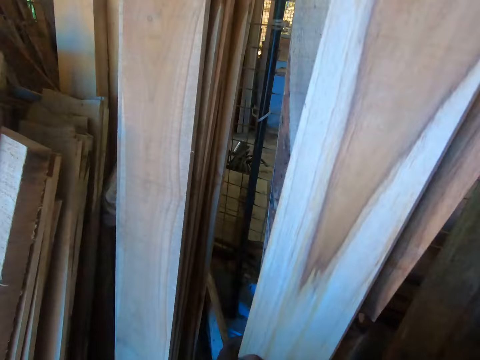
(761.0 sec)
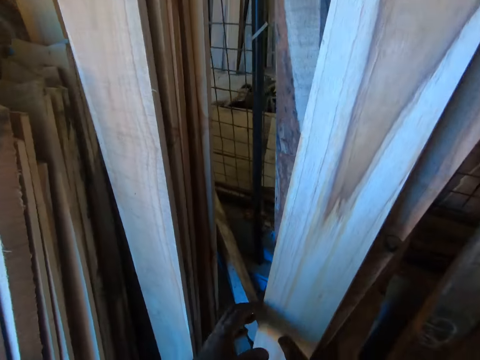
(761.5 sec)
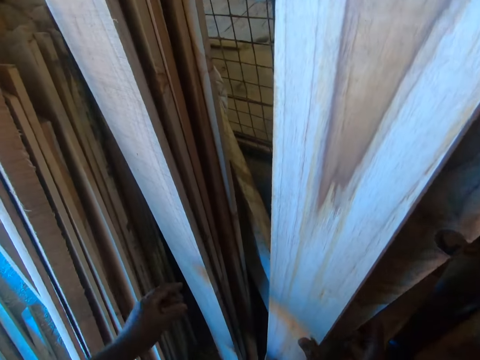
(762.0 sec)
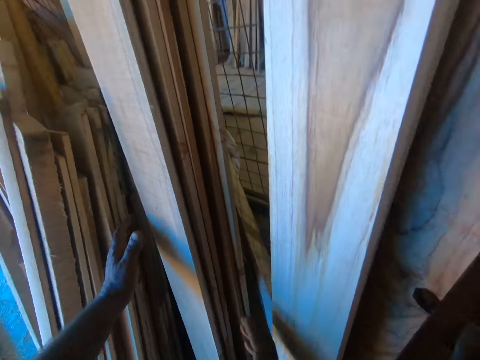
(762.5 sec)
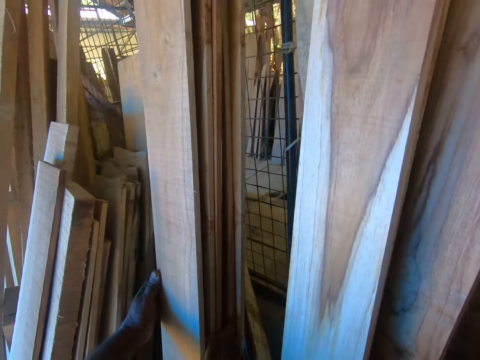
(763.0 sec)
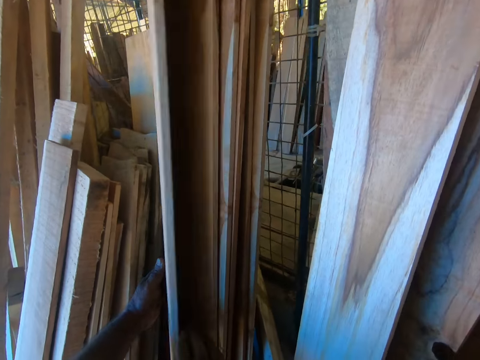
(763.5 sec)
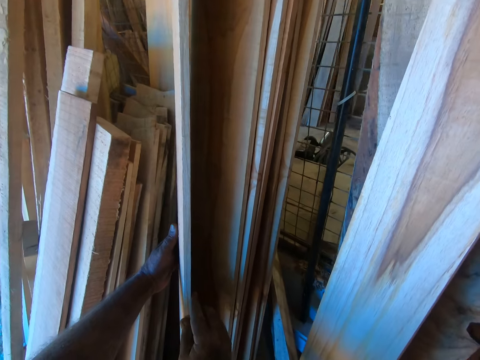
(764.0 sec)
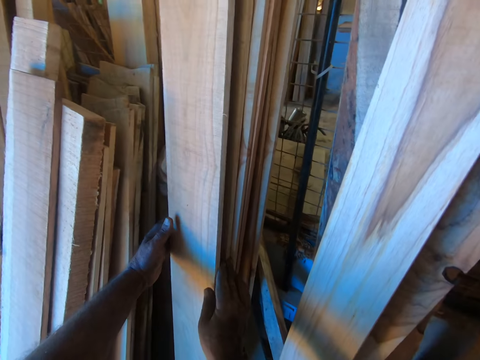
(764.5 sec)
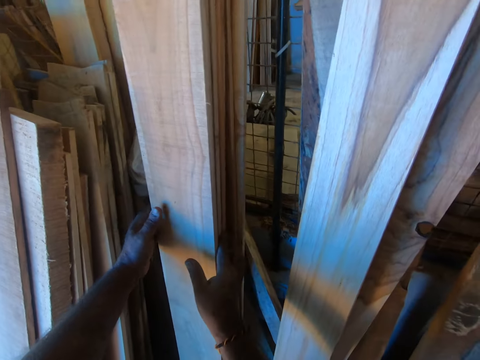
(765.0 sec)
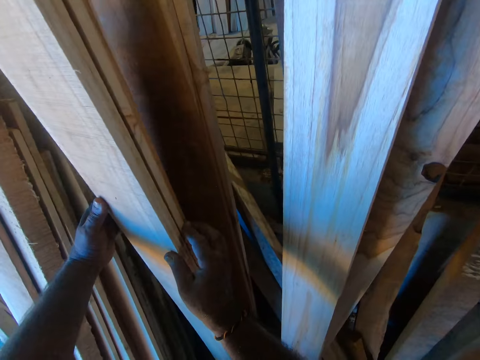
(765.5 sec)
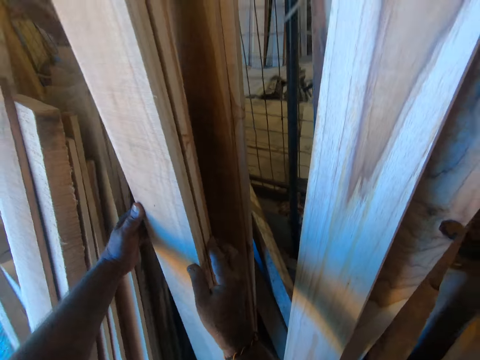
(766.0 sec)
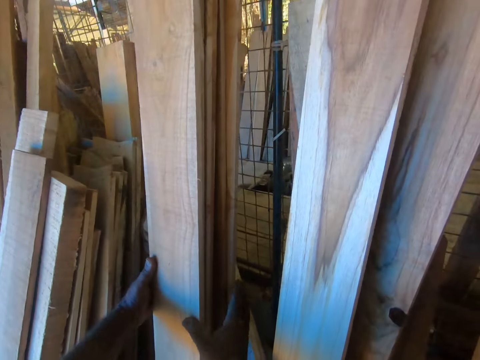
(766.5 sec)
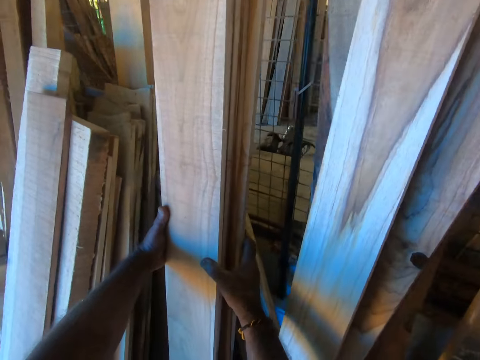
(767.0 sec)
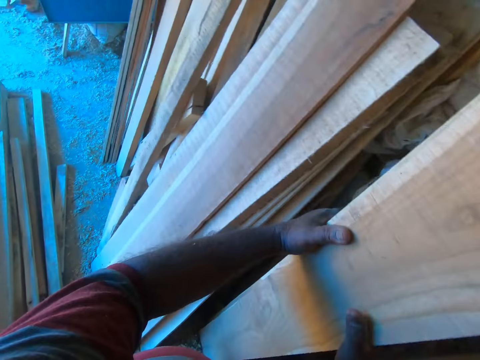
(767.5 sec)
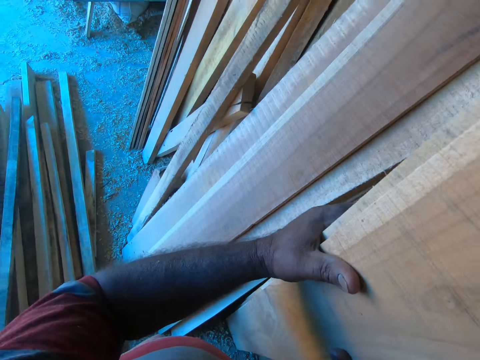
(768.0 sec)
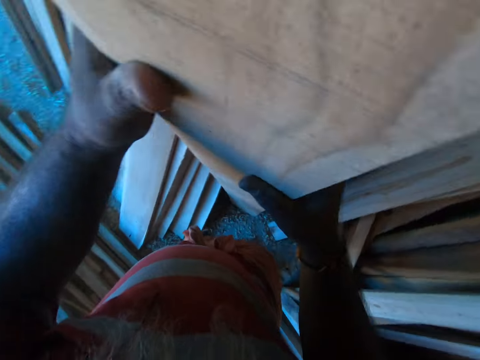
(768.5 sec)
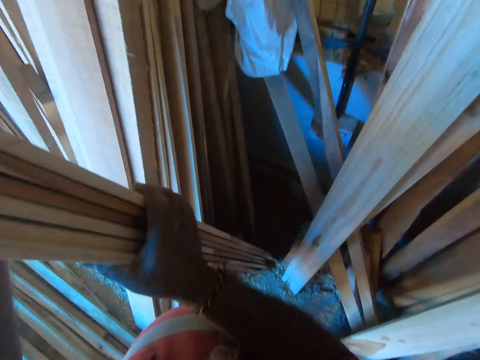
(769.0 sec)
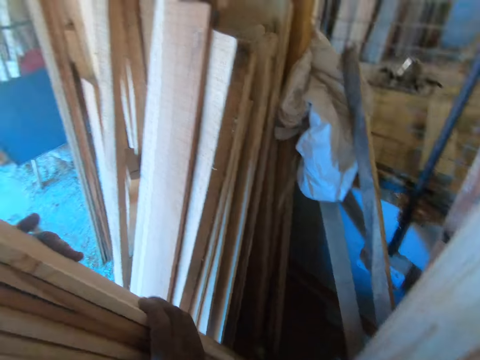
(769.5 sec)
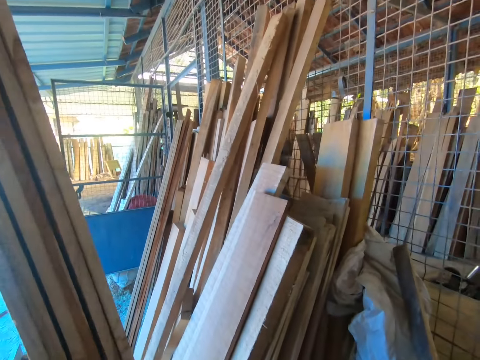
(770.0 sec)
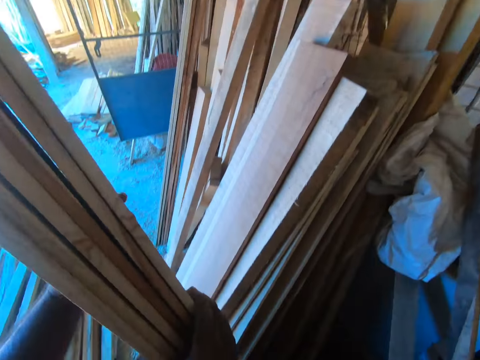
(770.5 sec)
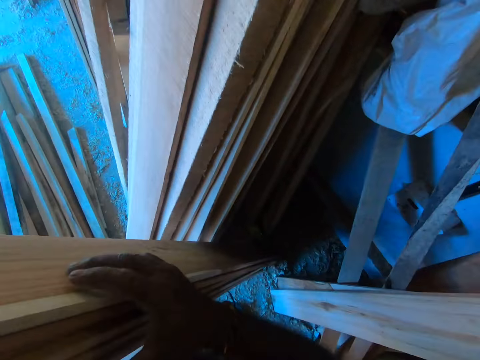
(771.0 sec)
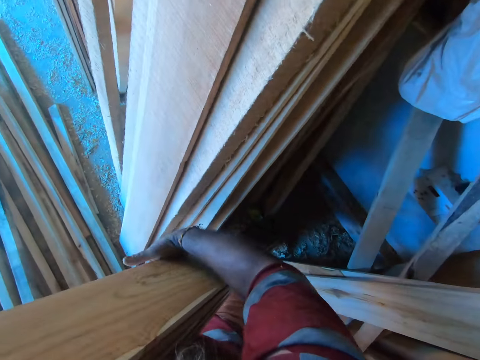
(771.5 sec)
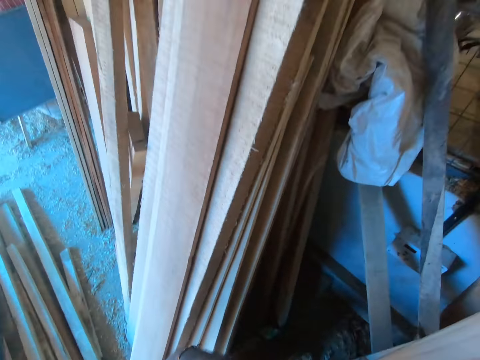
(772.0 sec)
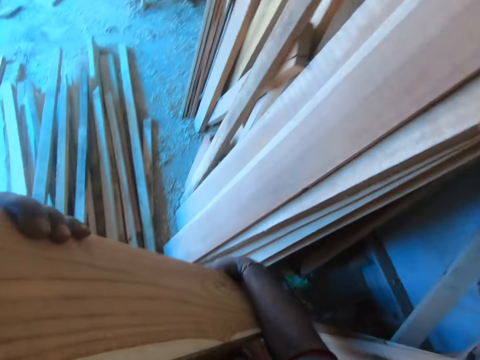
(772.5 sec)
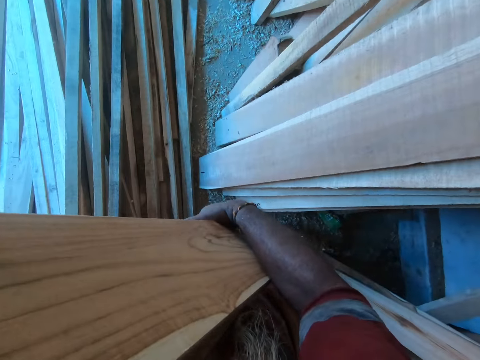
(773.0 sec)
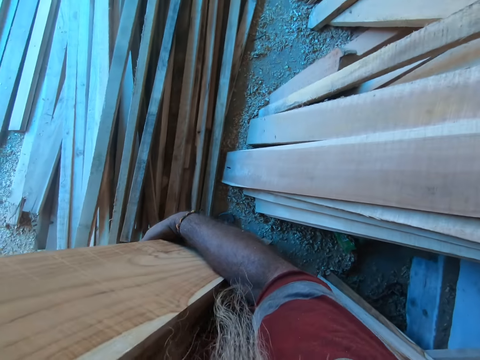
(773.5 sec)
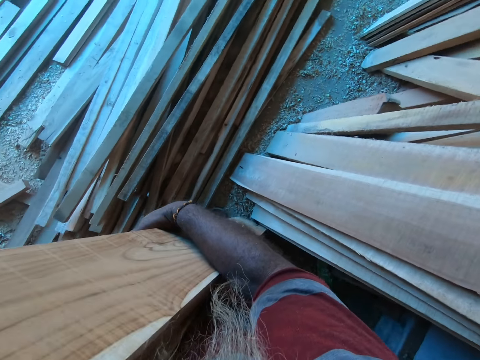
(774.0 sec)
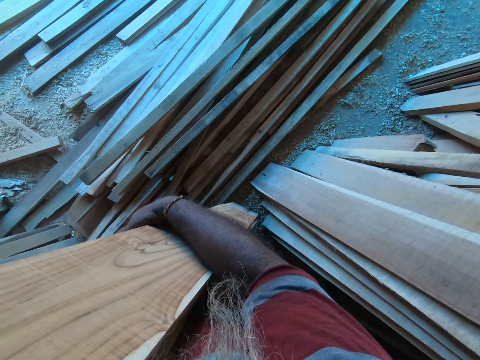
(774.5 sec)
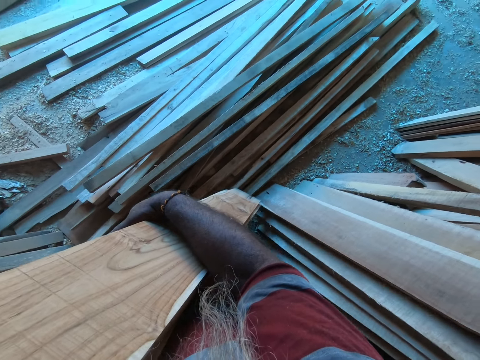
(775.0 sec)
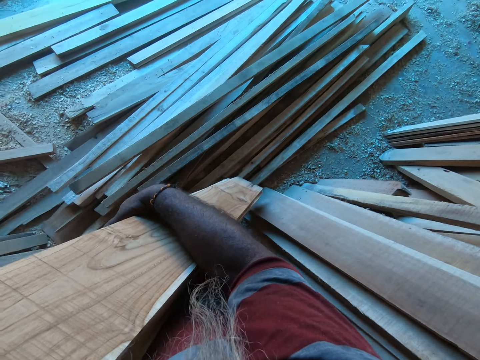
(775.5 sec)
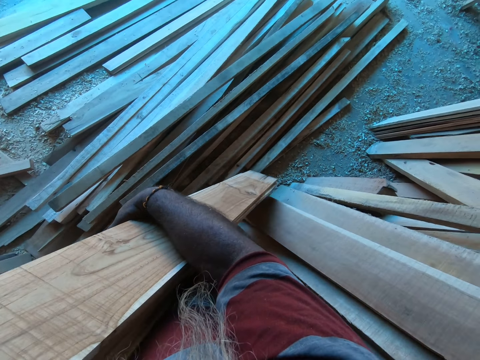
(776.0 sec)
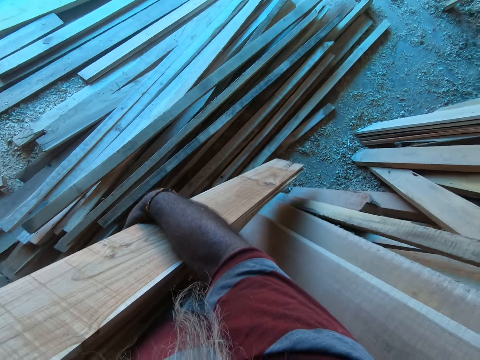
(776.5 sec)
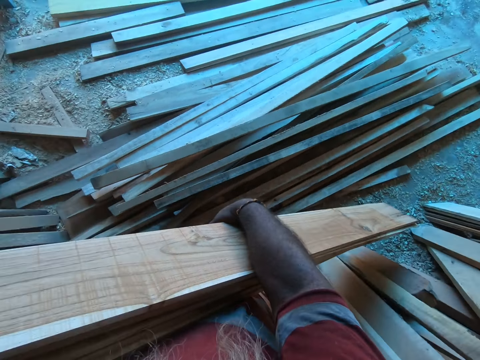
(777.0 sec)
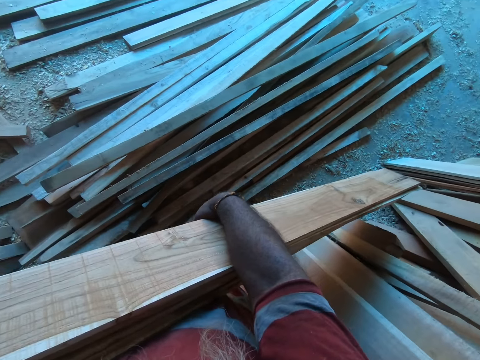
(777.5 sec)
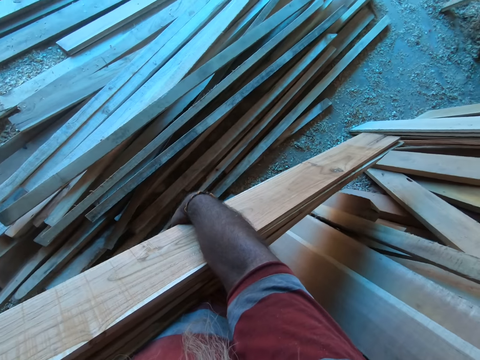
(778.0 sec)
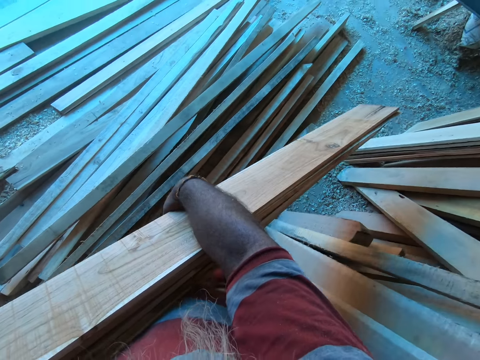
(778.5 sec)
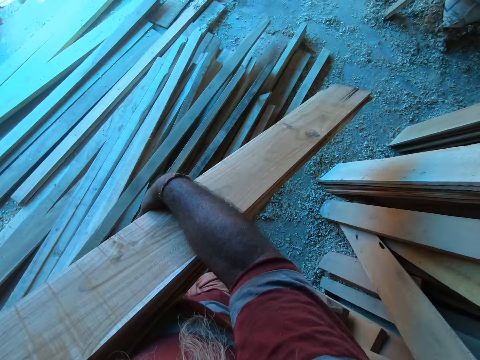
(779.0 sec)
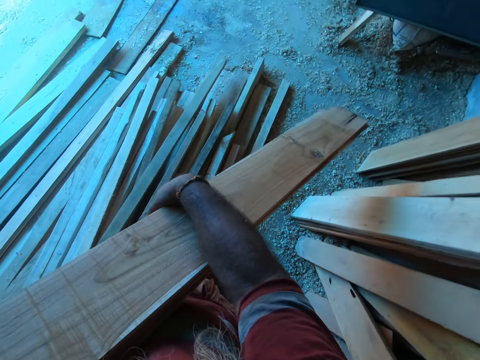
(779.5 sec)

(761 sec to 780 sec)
The camera wearer picks planks on a pile of planks on the wall with both hands. He holds timbers. He carries the timbers.

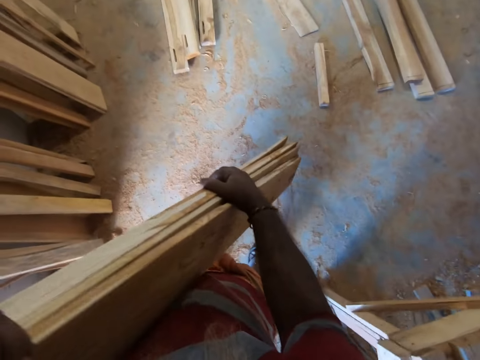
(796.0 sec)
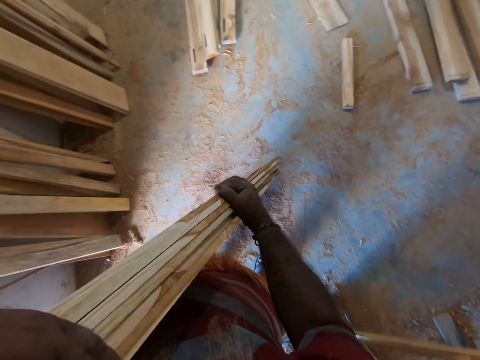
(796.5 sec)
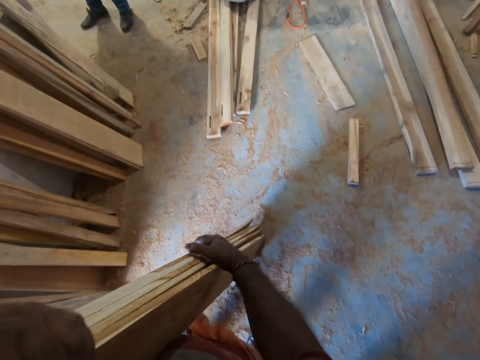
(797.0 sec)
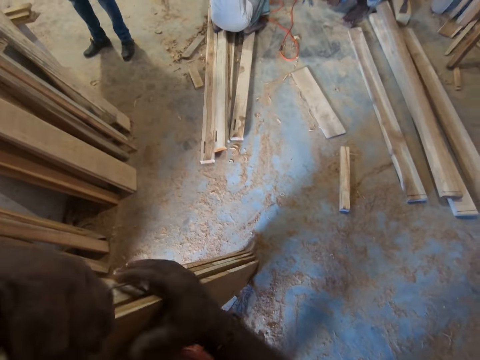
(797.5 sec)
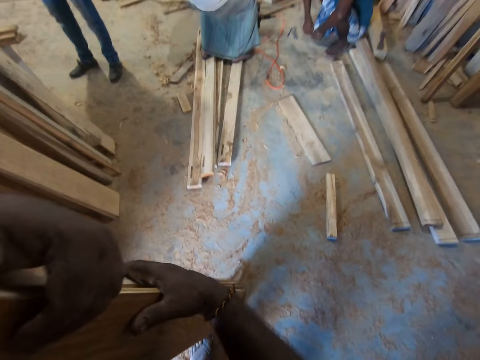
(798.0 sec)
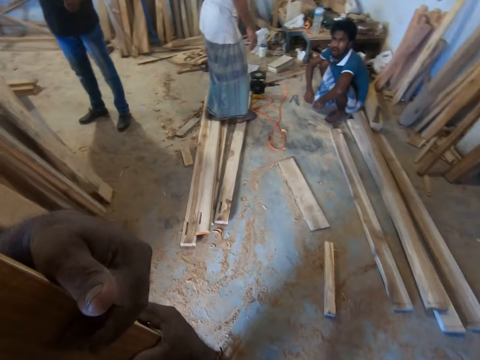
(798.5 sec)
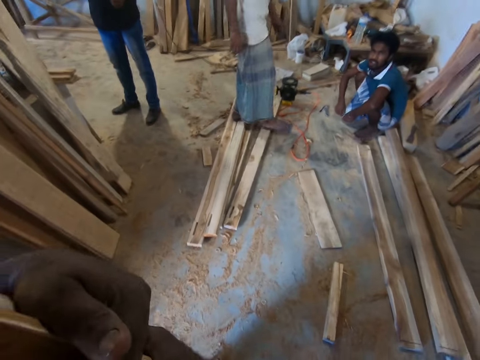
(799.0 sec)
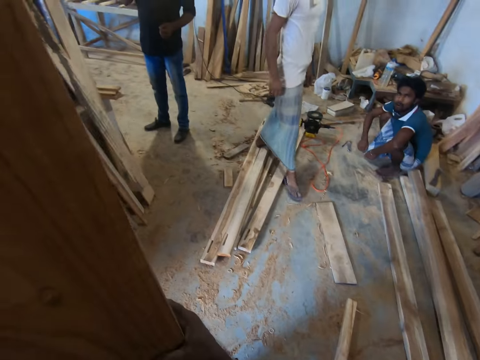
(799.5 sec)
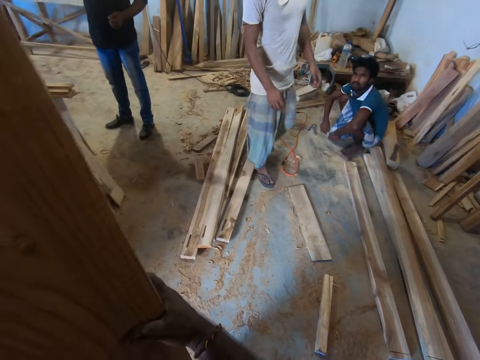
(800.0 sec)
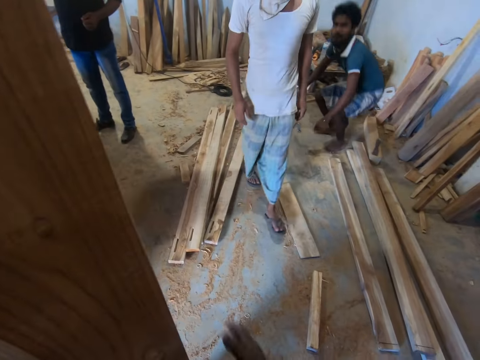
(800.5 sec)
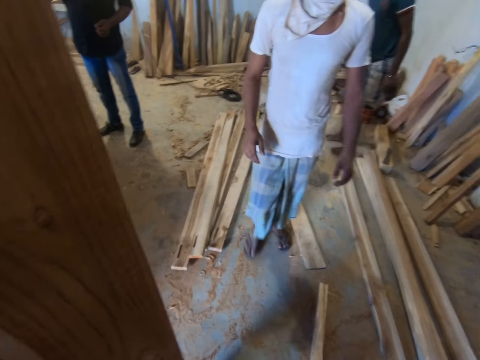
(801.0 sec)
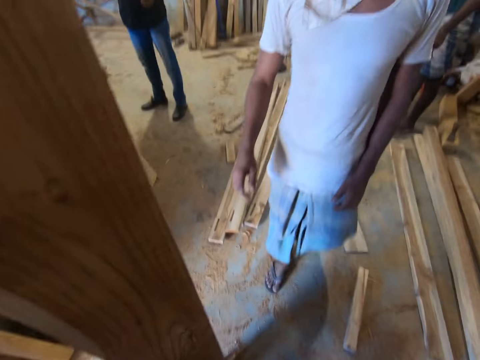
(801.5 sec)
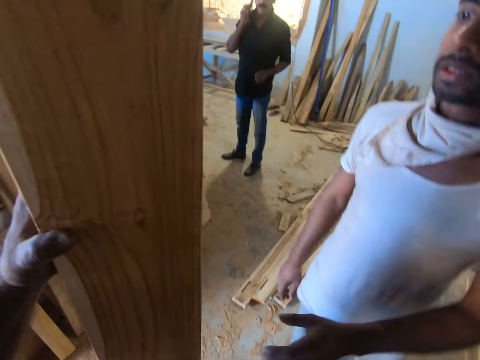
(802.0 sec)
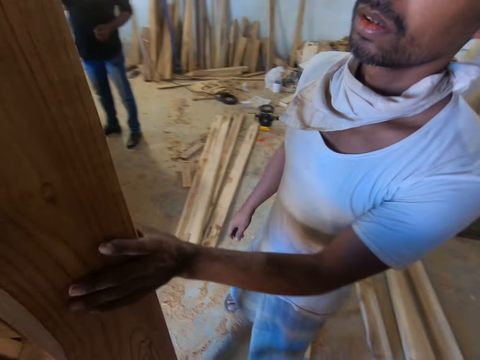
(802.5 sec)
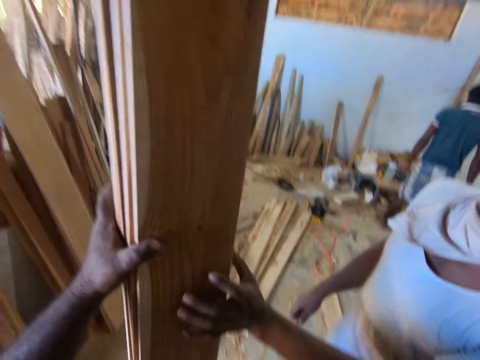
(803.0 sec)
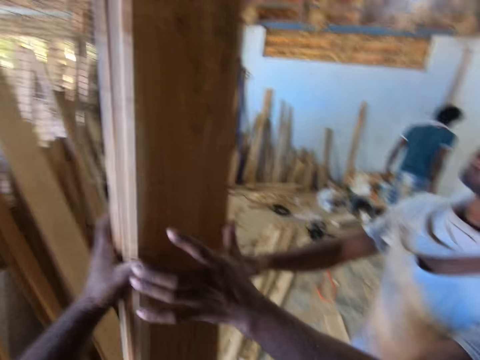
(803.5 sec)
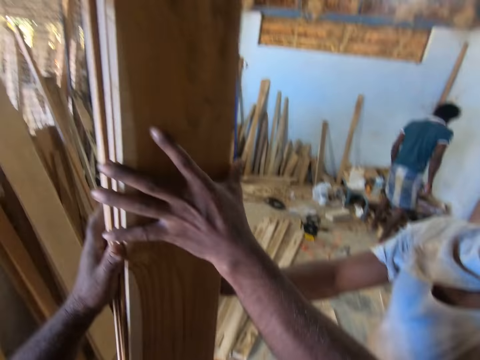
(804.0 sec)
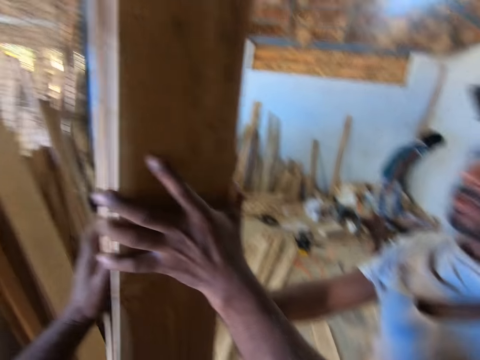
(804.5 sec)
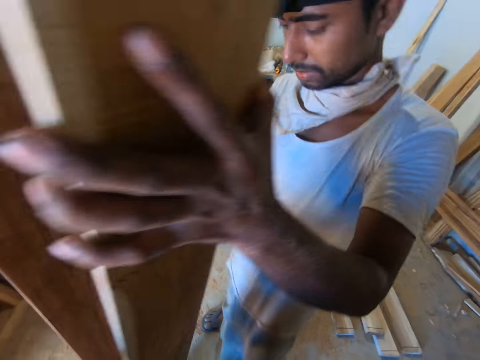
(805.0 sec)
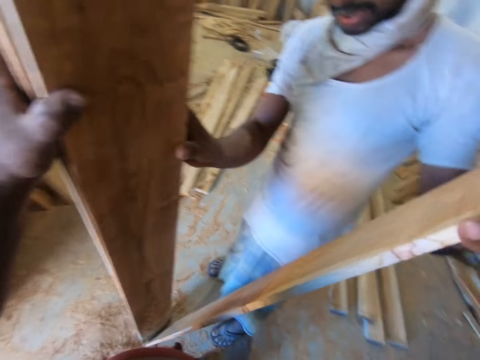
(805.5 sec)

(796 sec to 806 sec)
The camera wearer drops timbers on the floor. They interact with a man. The man touches the planks with the camera wearer with his left hand. The man holds the timbers. The man picks up the plank with his left hand.
